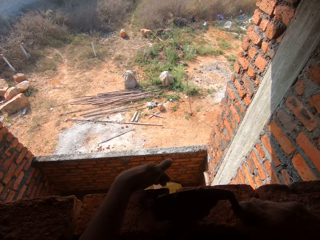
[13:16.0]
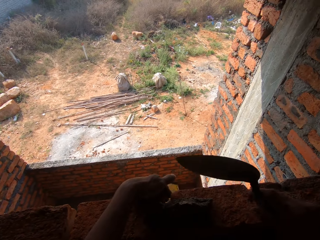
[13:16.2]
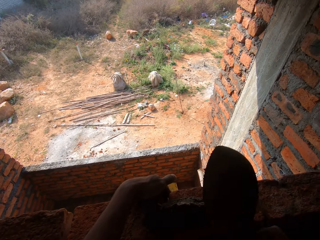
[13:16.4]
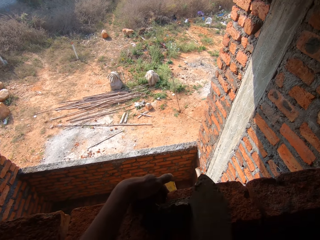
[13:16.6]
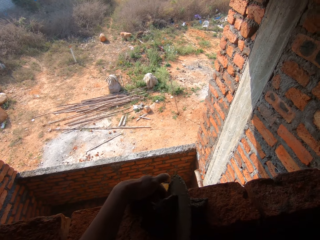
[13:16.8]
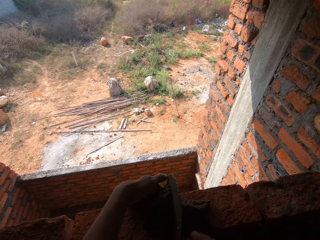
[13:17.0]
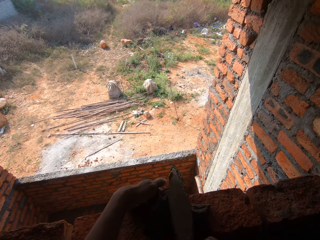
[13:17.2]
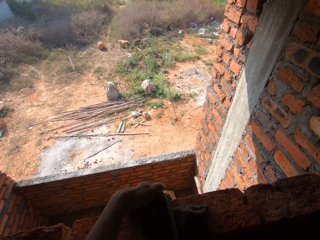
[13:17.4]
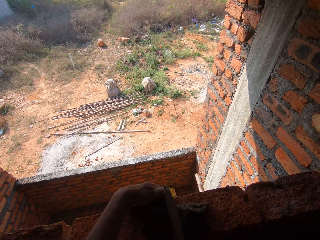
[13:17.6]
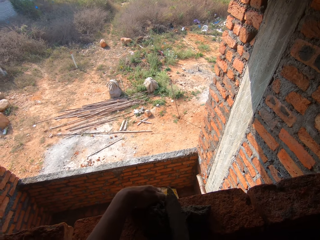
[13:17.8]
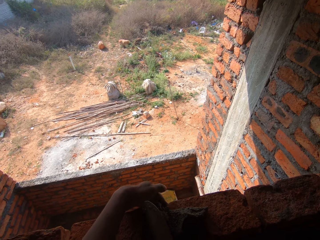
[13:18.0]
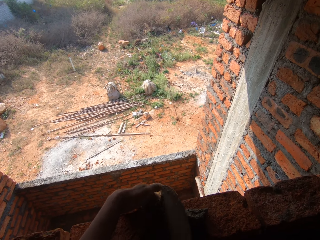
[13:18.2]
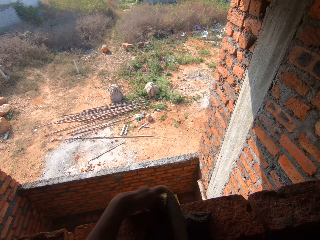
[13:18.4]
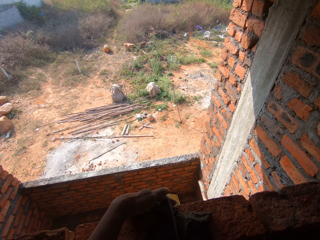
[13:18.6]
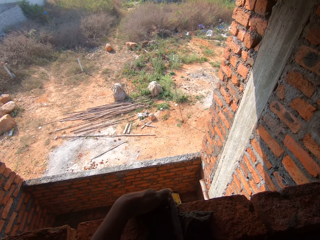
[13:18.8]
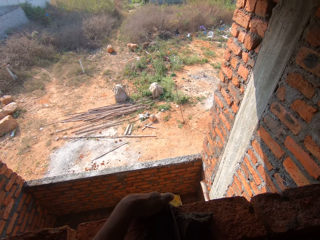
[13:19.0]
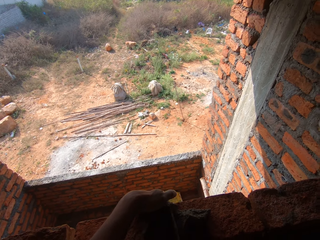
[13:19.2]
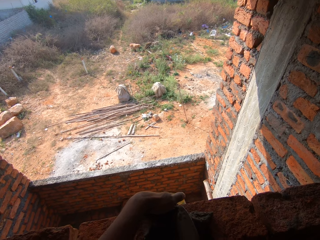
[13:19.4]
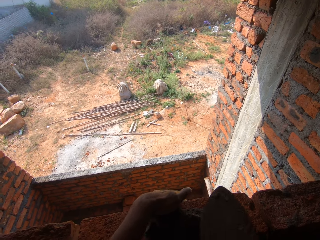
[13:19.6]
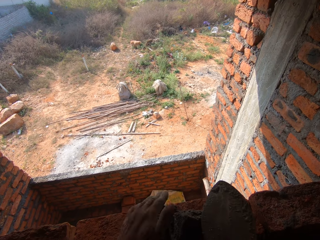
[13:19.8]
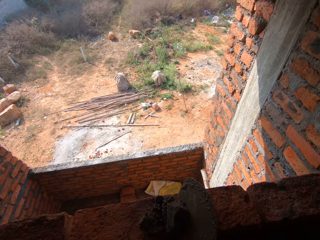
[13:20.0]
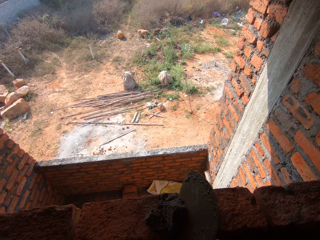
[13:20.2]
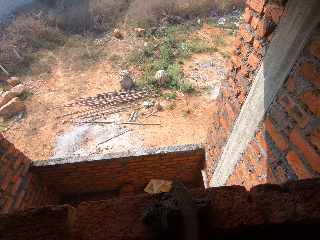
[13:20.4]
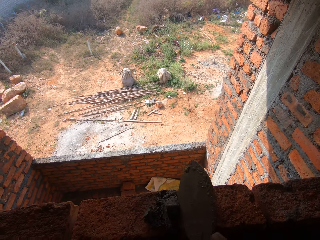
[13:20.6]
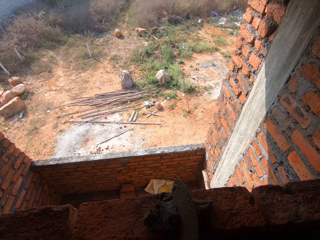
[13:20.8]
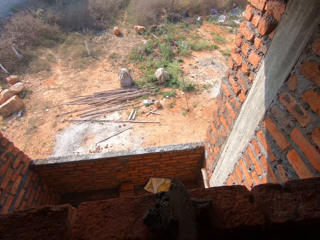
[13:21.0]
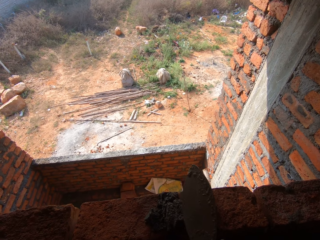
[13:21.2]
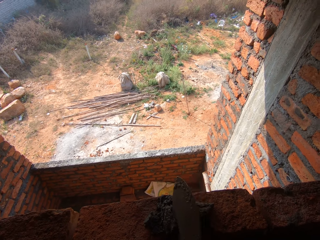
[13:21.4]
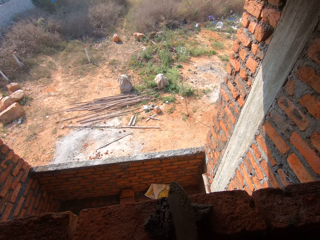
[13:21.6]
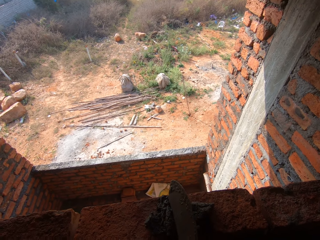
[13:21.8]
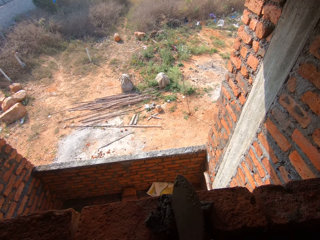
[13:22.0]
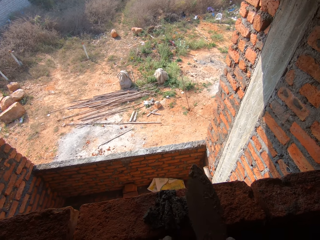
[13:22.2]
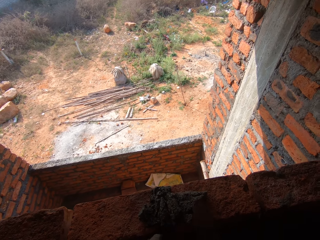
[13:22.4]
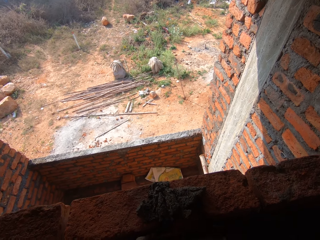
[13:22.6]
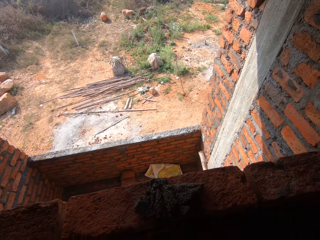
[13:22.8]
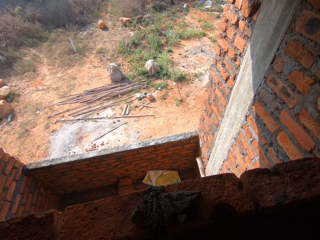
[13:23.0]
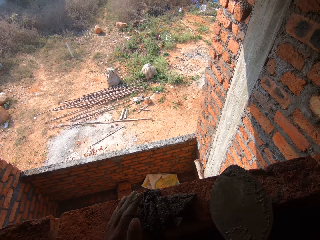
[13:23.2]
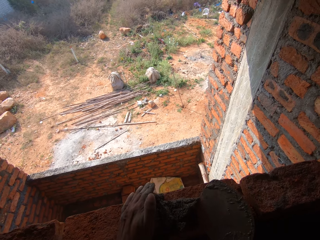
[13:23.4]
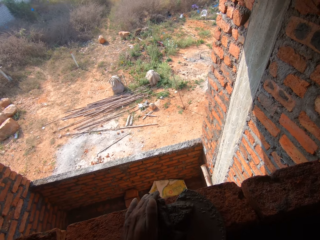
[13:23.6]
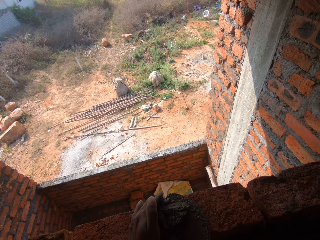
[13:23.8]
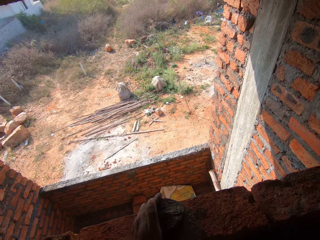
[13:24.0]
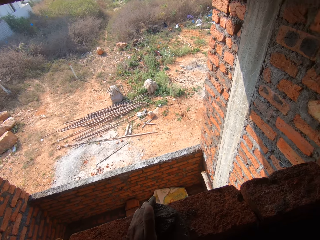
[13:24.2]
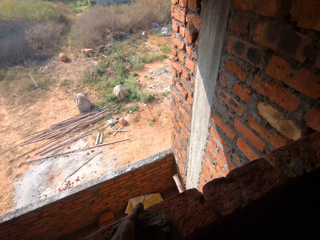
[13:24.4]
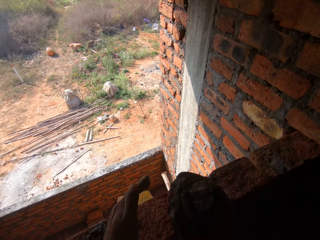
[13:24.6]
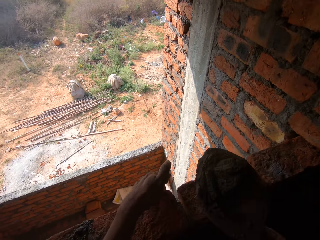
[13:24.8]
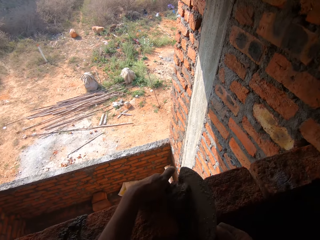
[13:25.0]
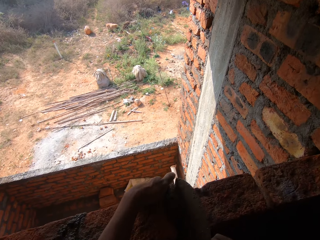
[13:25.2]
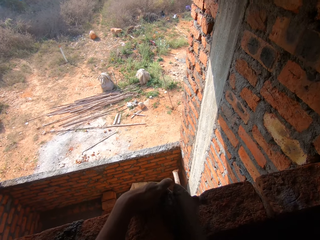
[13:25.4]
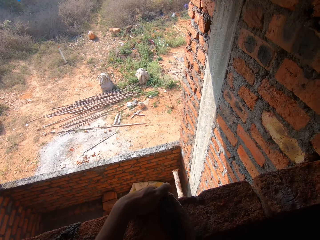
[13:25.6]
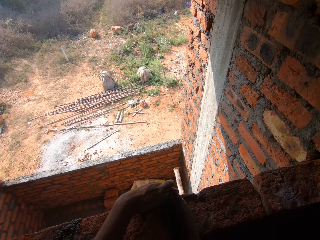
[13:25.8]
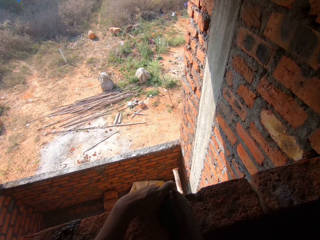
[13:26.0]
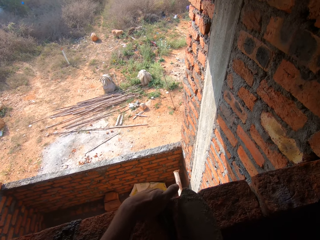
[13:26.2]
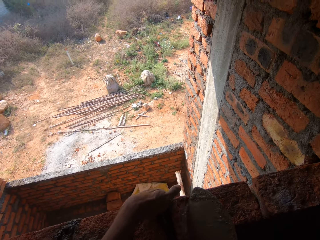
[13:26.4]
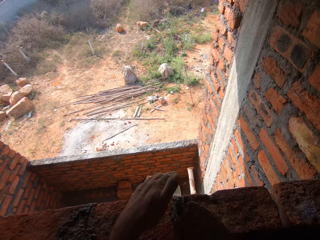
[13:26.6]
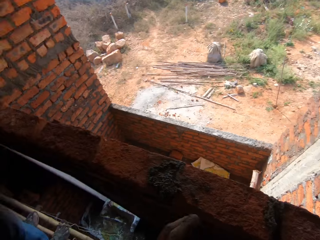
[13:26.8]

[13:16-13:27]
The camera wearer applies the mortar or concrete on the wall. They put the mortar in the space. They adjust the concrete on the wall. They scoop the mortar with the trowel from the wall. They put the mortar in the space. They smear the concrete on the wall.

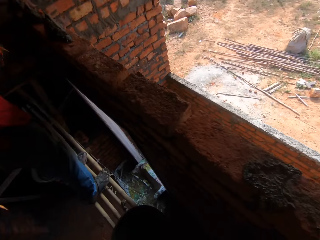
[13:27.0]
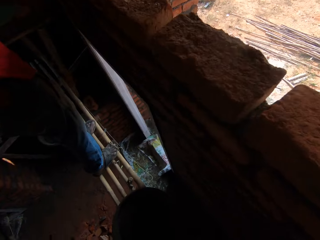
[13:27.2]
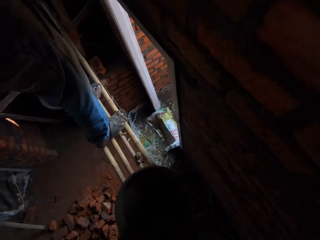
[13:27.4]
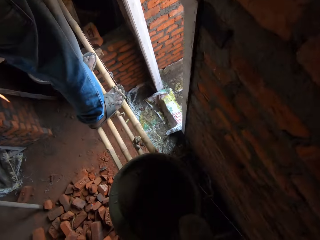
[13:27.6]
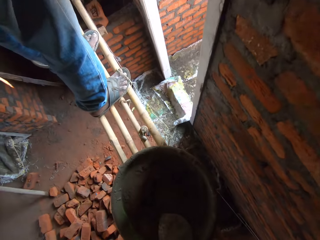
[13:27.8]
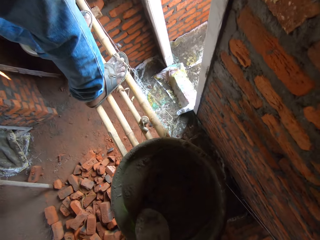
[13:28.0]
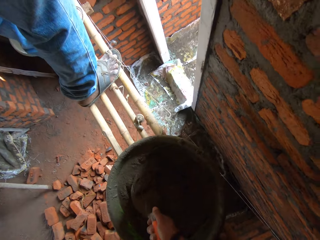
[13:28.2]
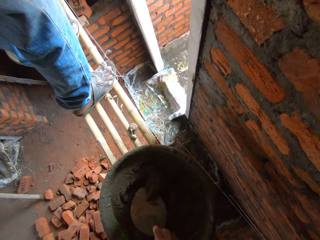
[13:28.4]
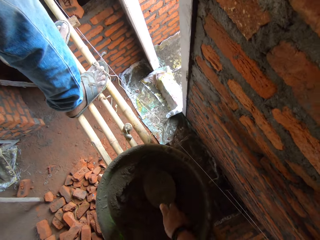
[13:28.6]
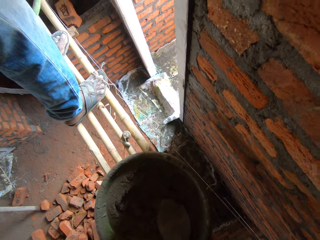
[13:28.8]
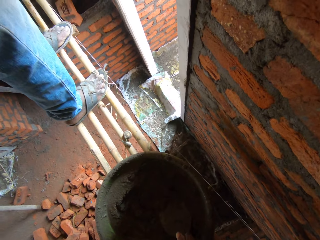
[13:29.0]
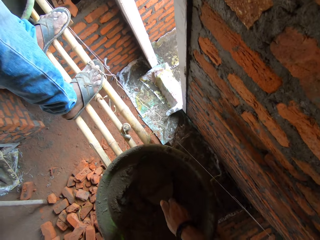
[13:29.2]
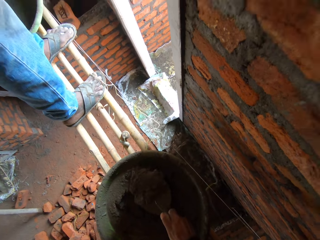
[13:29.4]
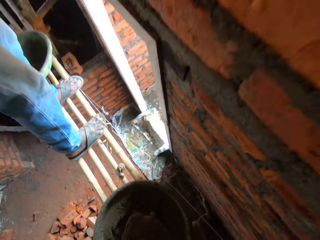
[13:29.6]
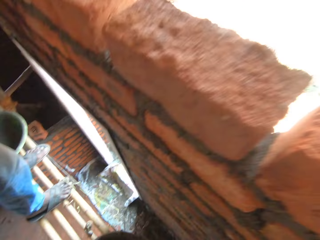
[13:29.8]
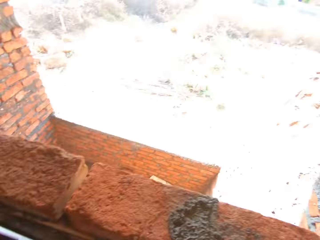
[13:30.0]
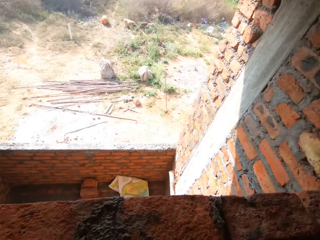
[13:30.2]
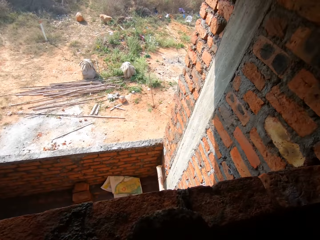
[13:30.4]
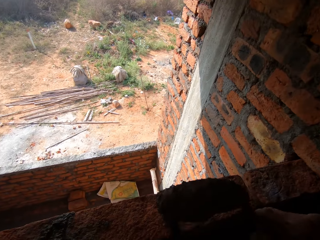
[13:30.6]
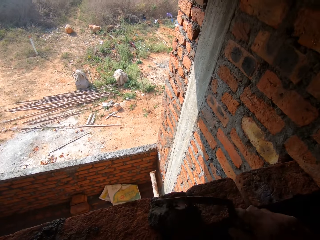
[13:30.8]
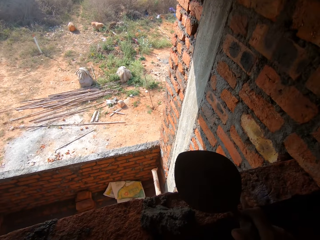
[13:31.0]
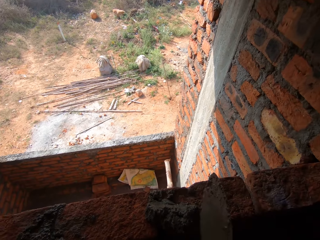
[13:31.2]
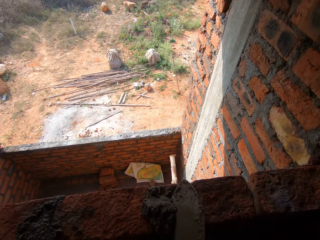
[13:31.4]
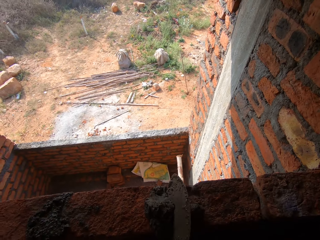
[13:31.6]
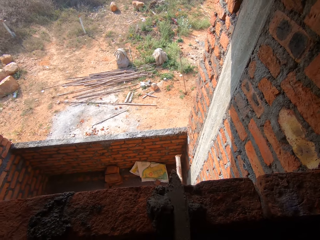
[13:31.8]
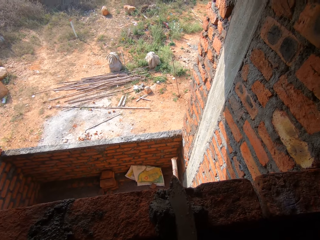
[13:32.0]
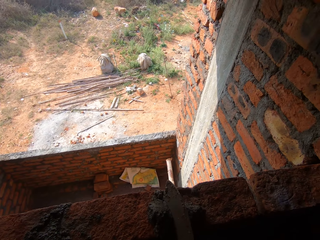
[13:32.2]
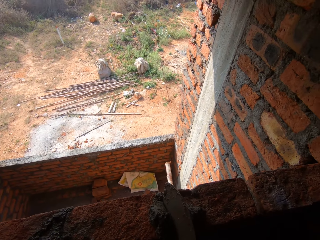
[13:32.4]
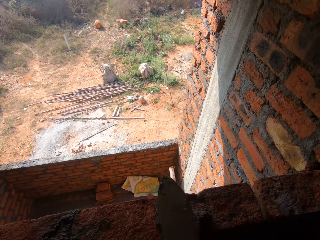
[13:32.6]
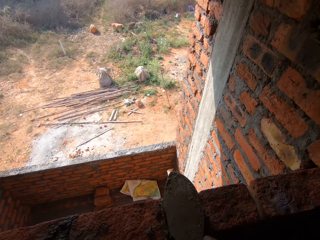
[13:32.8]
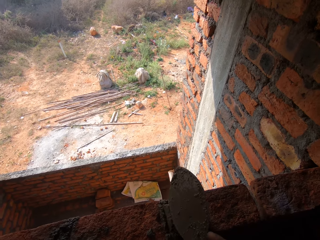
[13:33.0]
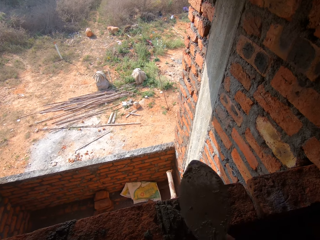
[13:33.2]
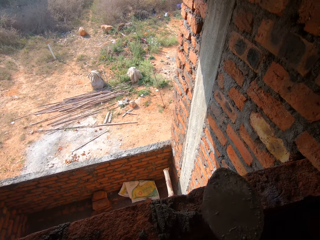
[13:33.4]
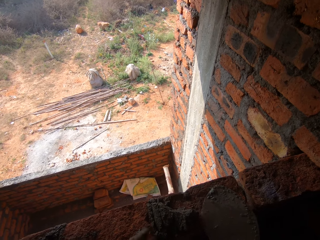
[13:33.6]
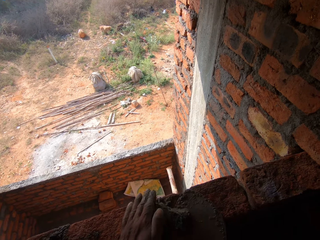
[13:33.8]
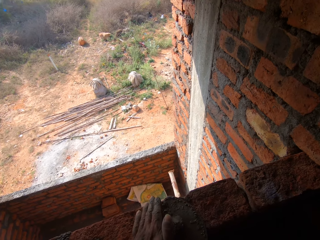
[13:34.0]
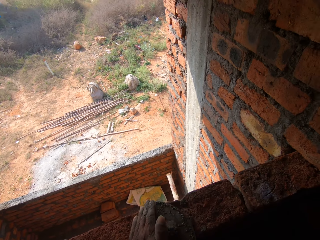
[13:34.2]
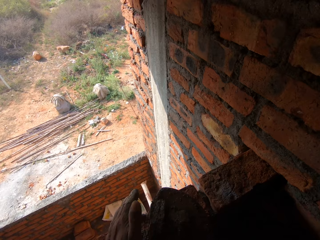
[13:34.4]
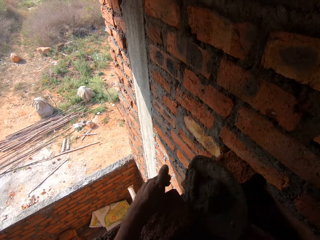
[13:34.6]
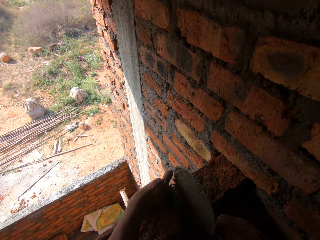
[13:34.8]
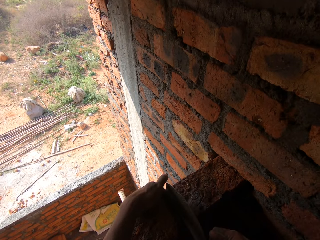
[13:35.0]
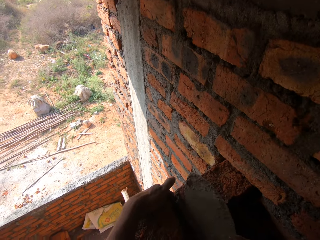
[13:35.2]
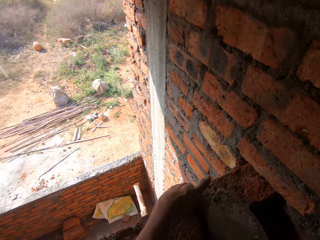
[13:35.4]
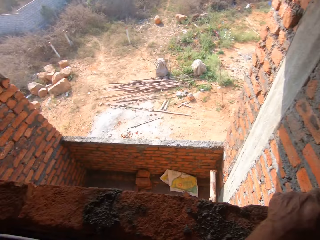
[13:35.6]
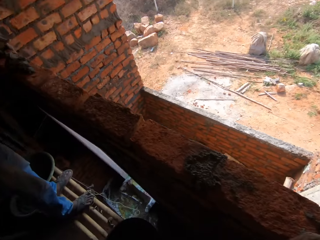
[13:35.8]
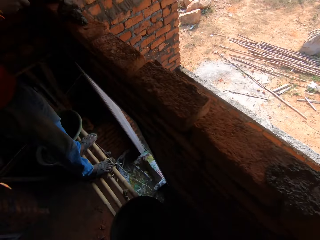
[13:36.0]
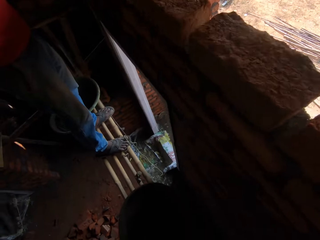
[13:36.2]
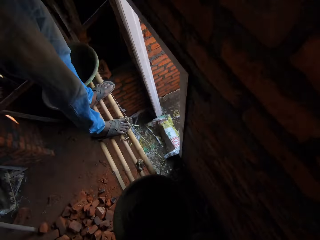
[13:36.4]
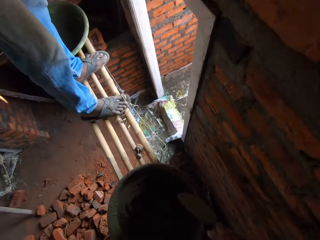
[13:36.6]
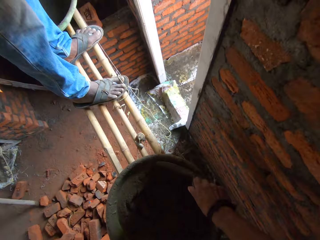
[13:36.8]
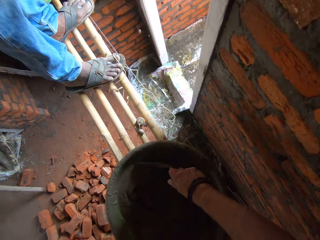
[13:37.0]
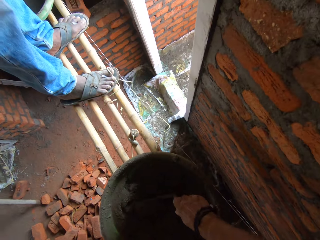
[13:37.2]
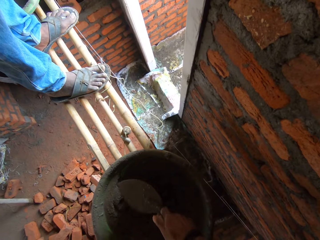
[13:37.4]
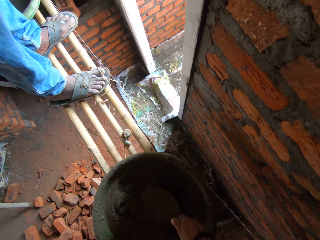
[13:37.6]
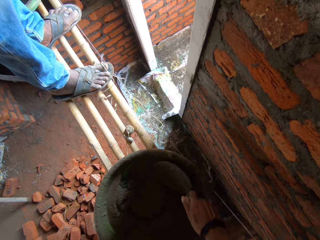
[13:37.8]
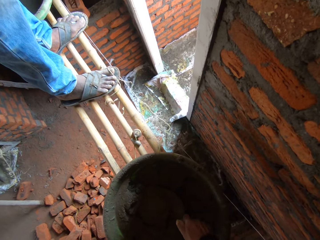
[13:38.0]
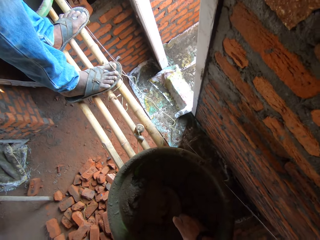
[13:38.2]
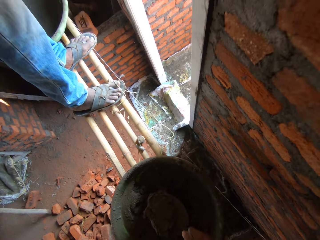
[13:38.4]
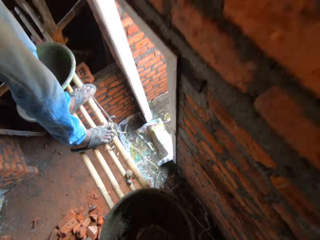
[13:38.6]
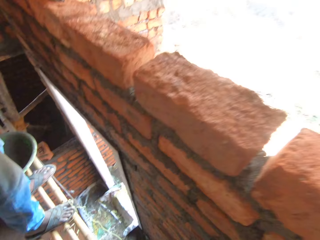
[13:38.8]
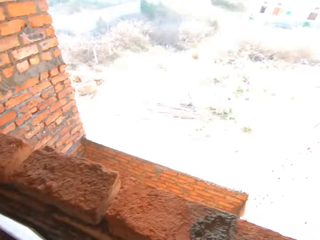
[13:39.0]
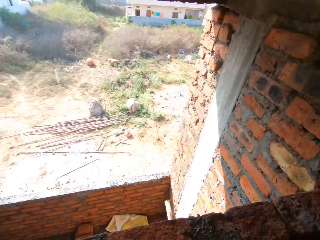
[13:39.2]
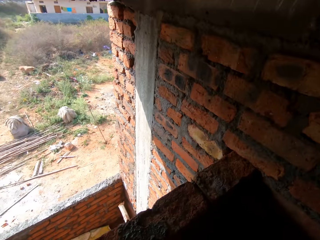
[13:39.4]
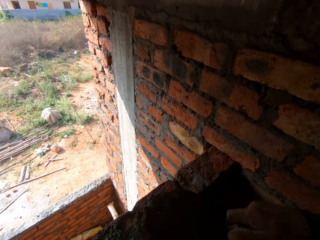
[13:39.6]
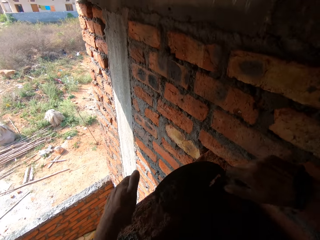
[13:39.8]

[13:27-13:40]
The camera wearer mixes concrete in a basin bowl. They scoop the mortar or concrete with the trowel. They apply the mortar on the wall. They put the mortar in the space. They scoop the mortar with the trowel. They put the mortar in the space. They smear the concrete on the wall. They mix the concrete in the basin bowl. They scoop the mortar with the trowel.
